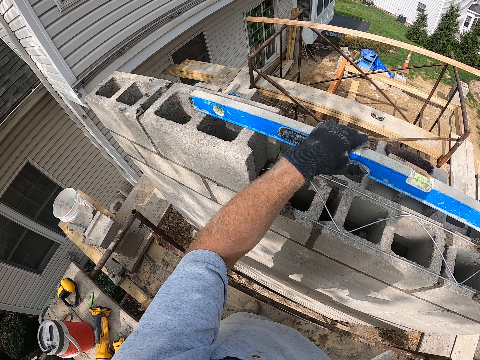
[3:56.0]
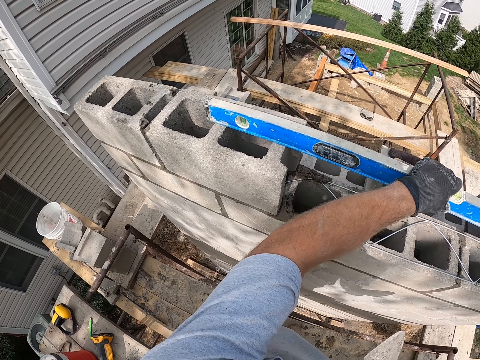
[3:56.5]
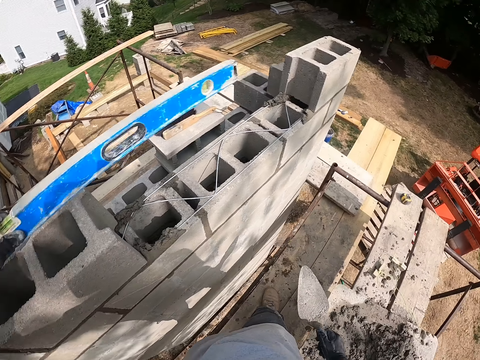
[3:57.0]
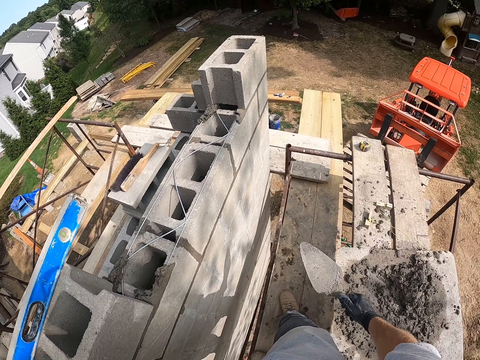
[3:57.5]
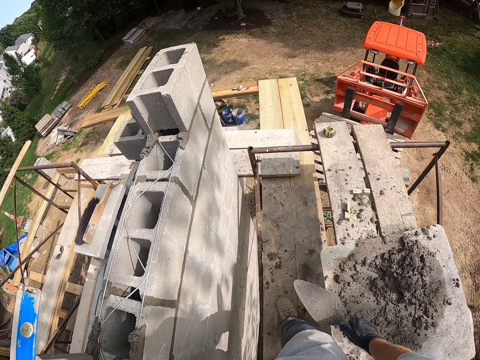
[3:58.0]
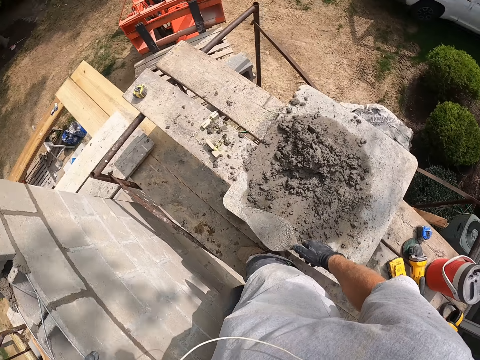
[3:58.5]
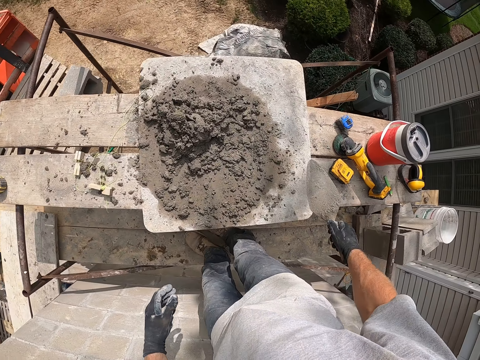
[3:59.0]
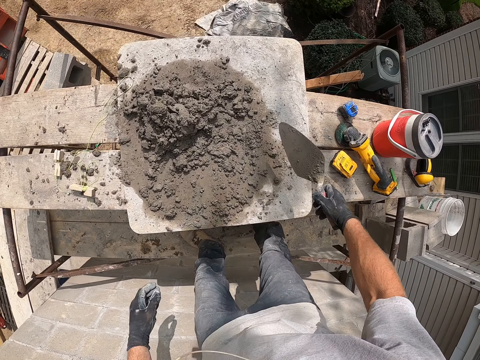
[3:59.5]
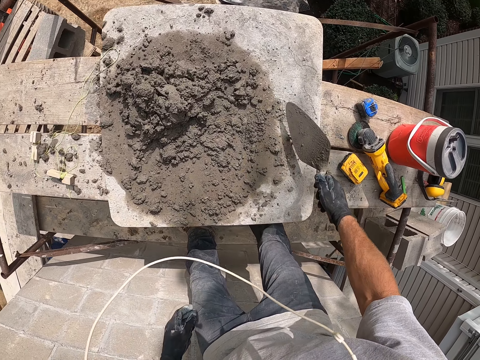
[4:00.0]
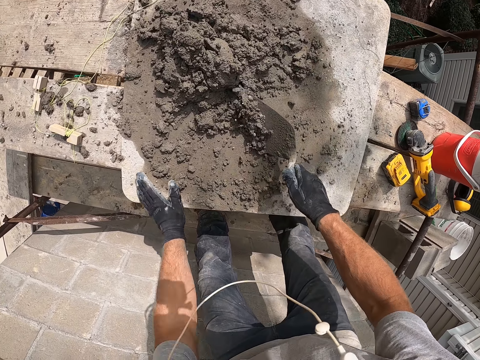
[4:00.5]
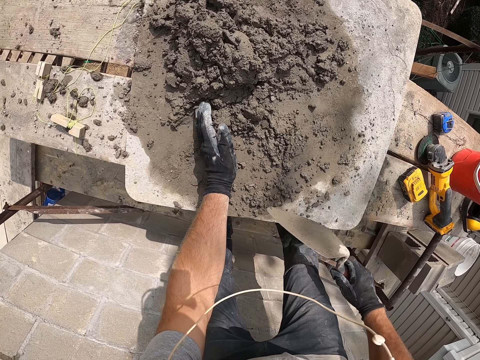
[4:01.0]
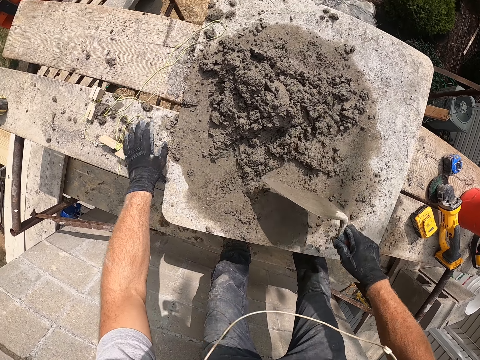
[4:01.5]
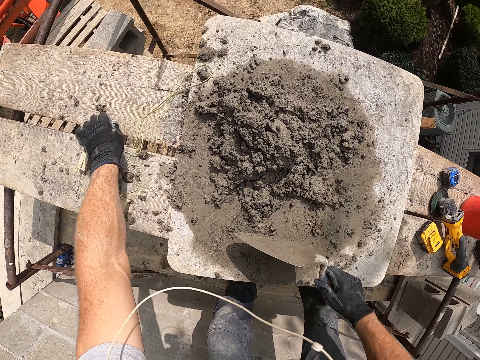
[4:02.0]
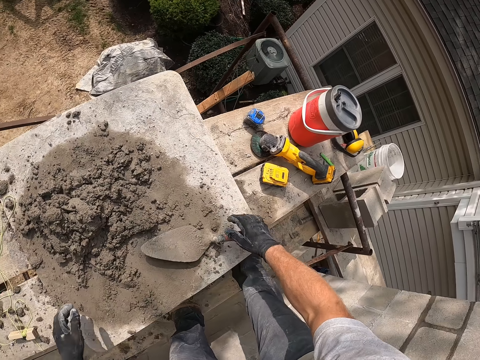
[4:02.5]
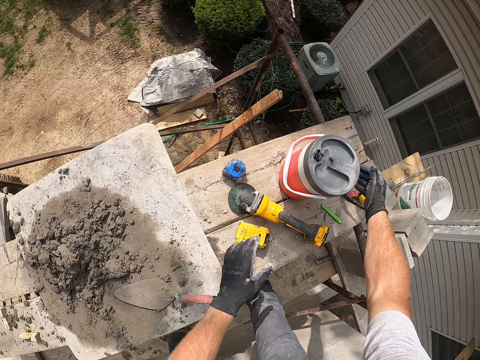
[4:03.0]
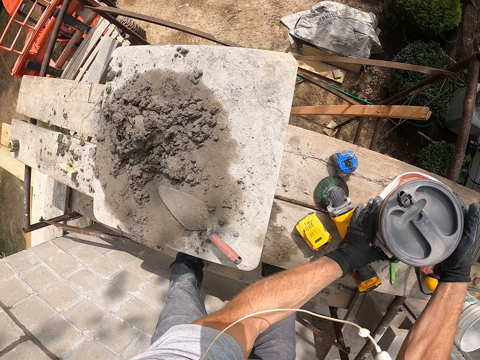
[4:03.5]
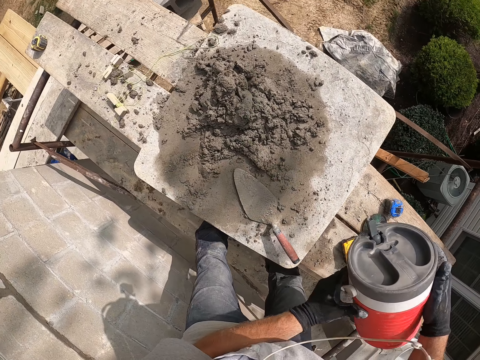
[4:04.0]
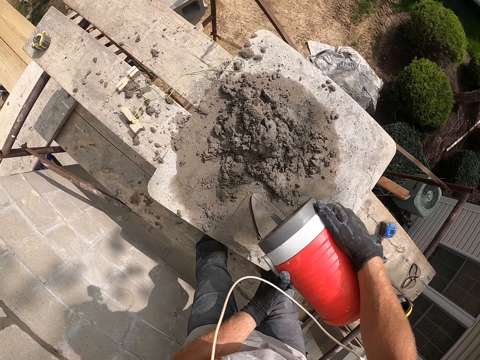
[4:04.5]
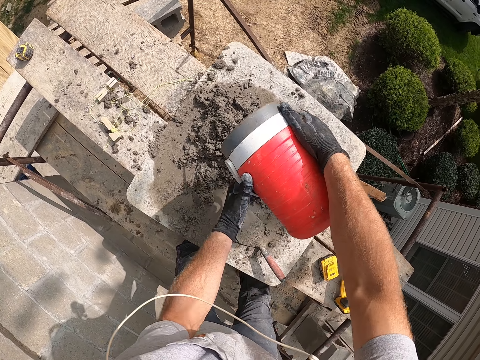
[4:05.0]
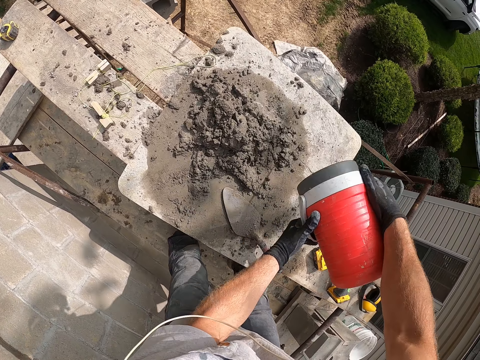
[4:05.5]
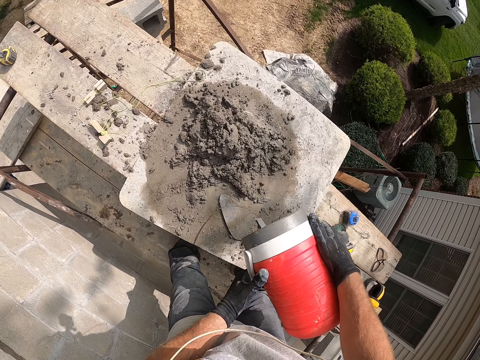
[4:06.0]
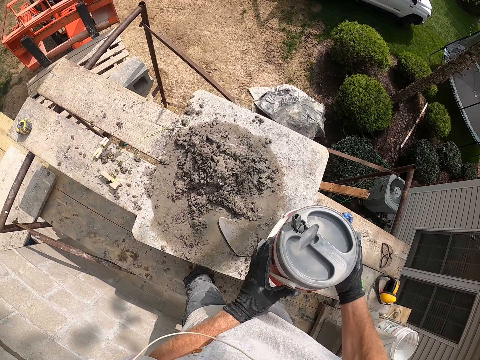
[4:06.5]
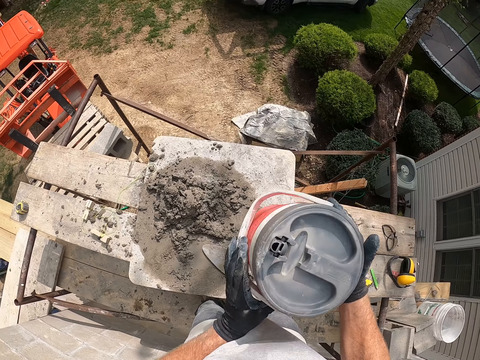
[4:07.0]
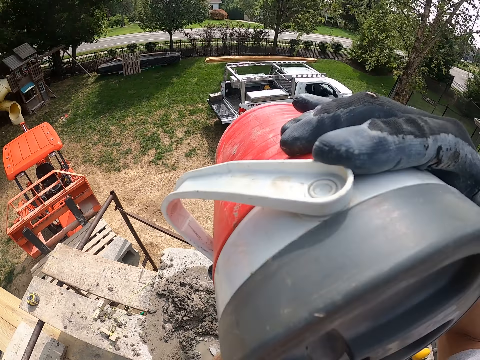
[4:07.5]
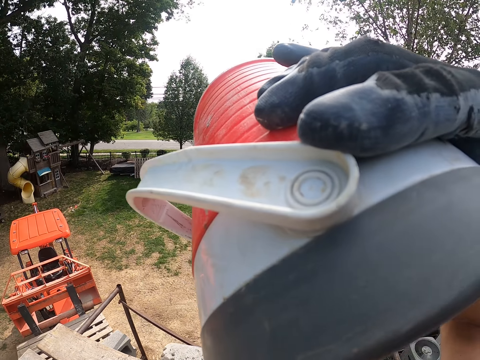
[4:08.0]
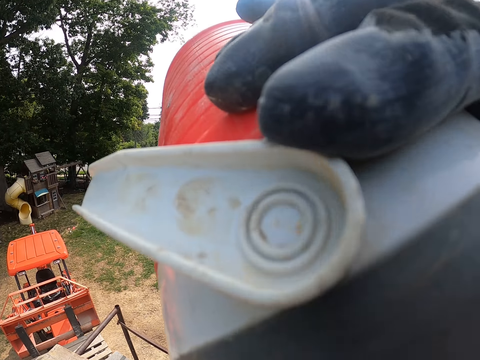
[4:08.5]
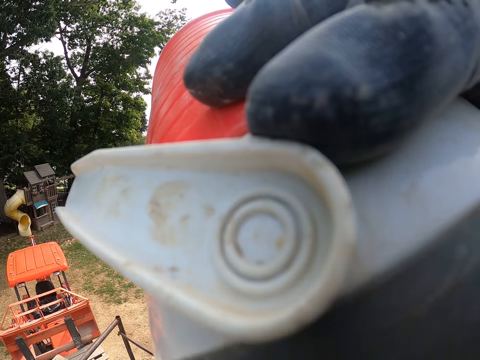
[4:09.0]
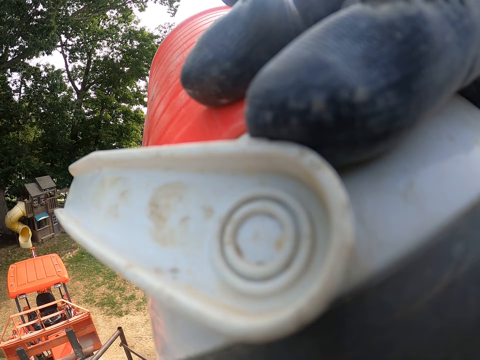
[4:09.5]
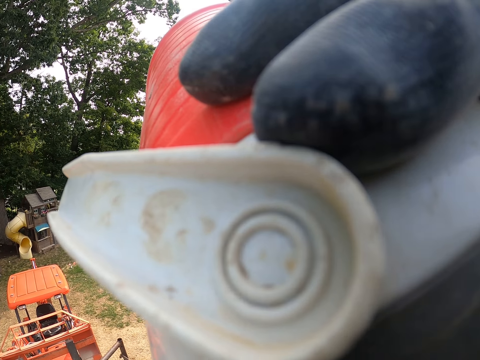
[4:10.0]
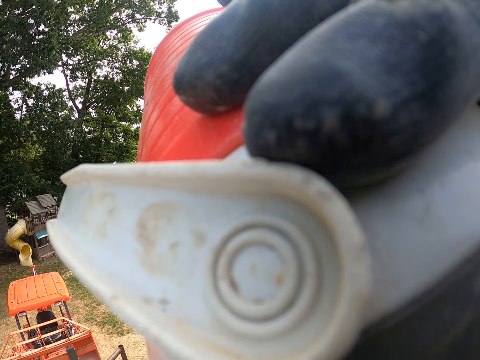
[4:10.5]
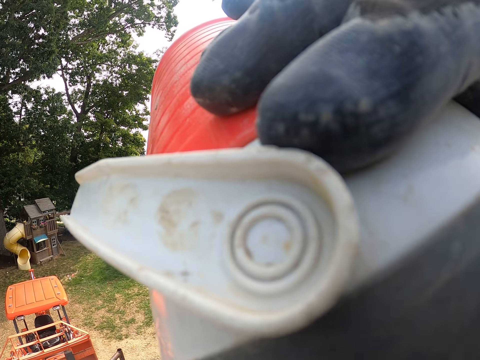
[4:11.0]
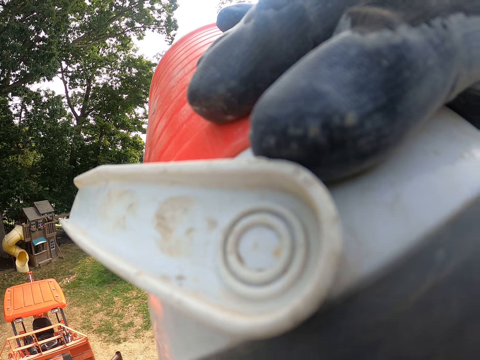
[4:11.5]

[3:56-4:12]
The camera wearer removes the straight edge or magnetic torpedo level from the block. He moves the magnetic torpedo level on the bricks. He turns around. He packs the mortar together on the flat wood with the trowel and his hand. He takes some cement with the brick trowel. He drops the trowel on the flat wood. He picks up a cooler from the flat plank. He pours water from the cooler on the mortar. He drinks water from the cooler.

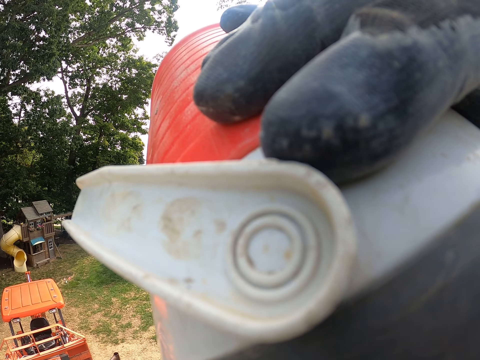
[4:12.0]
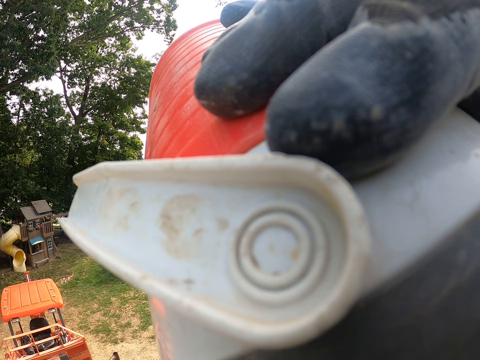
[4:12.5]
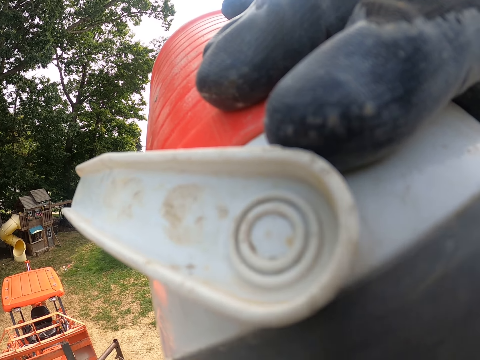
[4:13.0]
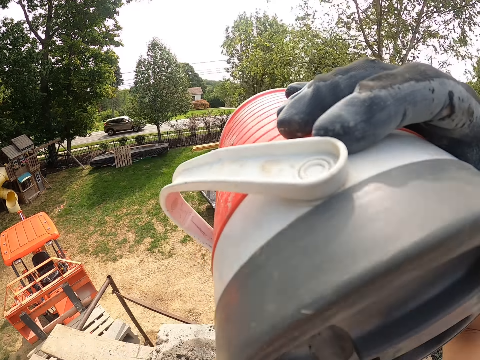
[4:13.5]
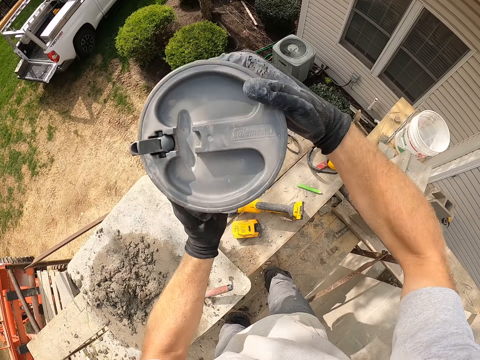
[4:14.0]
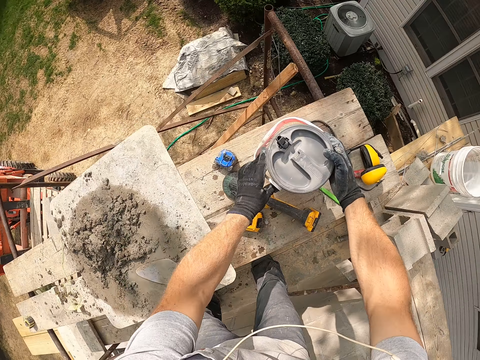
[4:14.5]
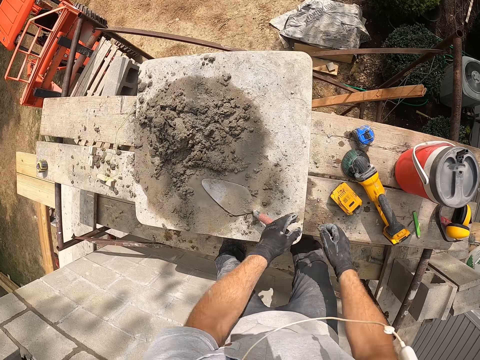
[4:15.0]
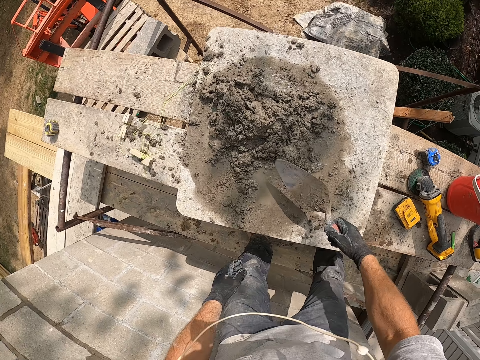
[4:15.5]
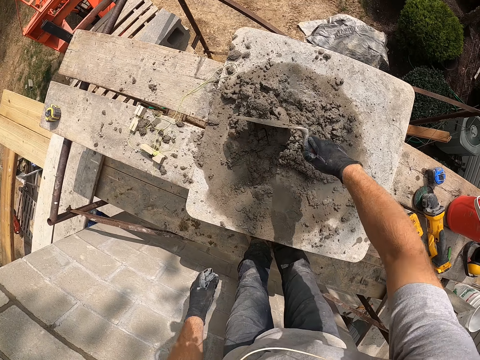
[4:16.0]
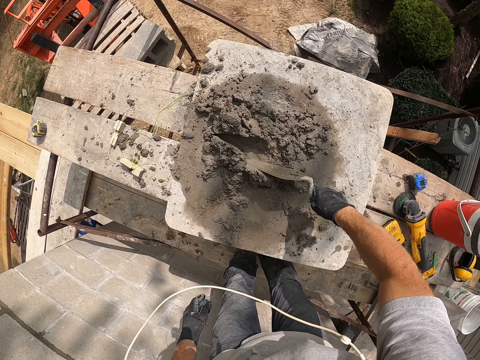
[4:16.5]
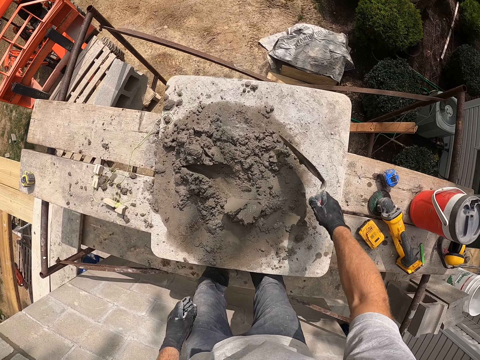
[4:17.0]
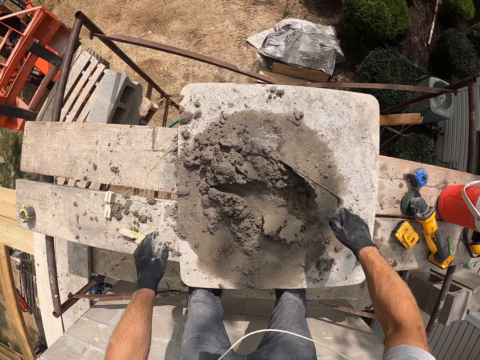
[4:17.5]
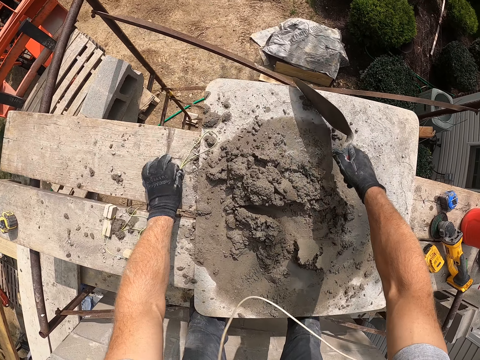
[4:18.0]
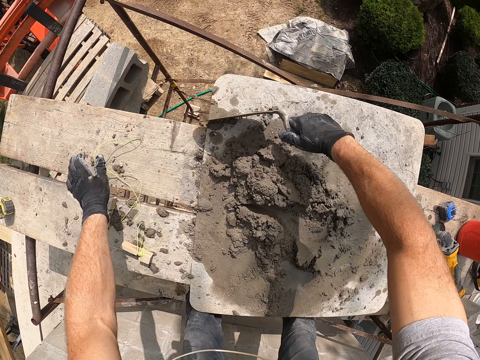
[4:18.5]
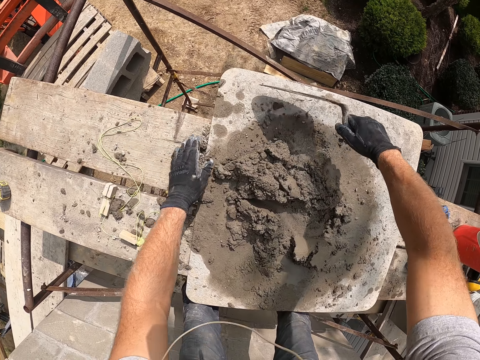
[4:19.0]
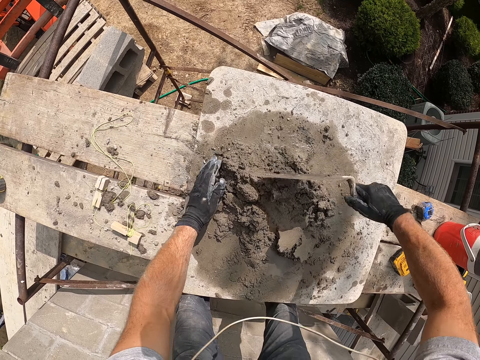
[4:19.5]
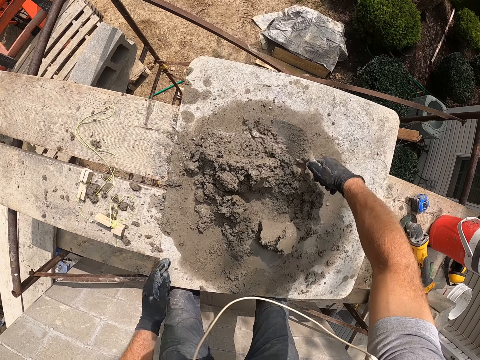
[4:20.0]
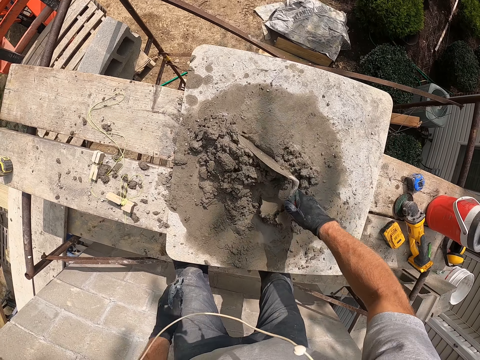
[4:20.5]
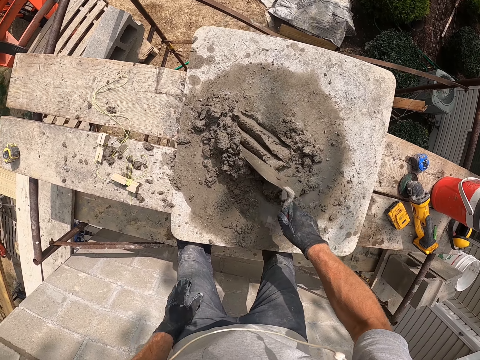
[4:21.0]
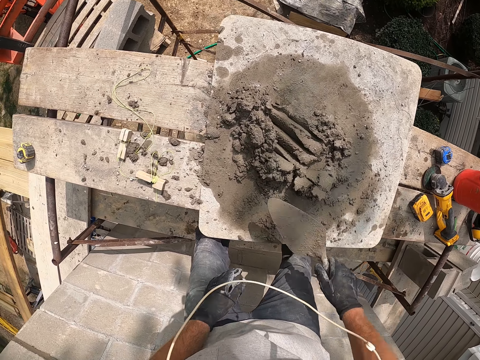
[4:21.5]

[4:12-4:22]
The camera wearer drops the cooler on the flat plank. They mix the mortar together on the flat wood. They take the brick trowel.
